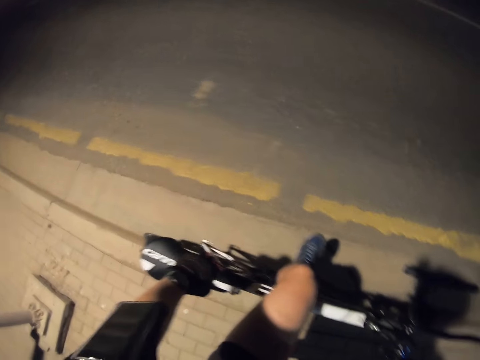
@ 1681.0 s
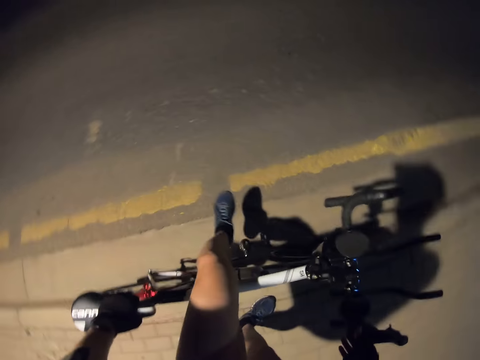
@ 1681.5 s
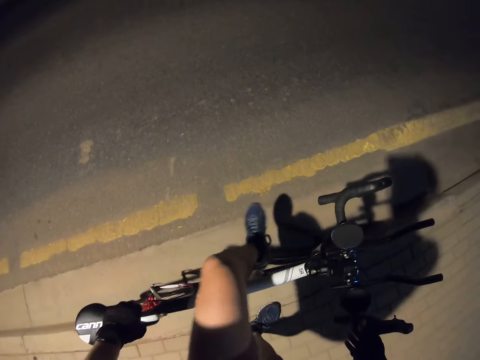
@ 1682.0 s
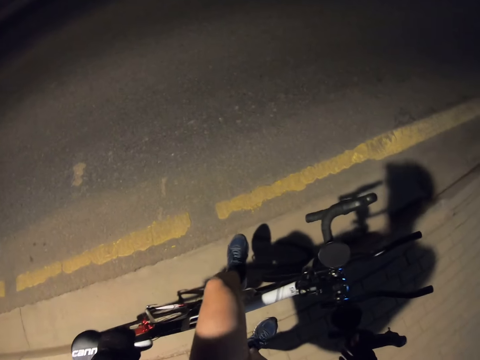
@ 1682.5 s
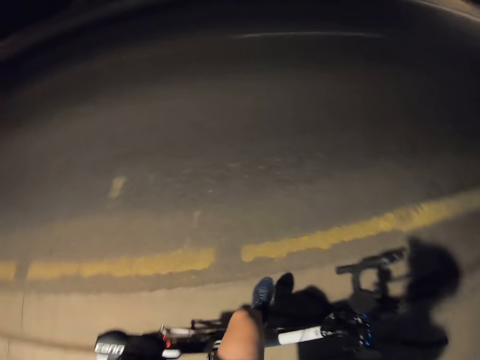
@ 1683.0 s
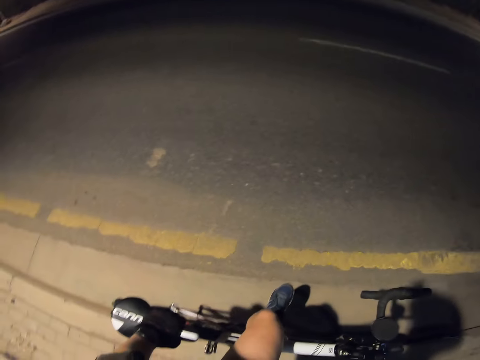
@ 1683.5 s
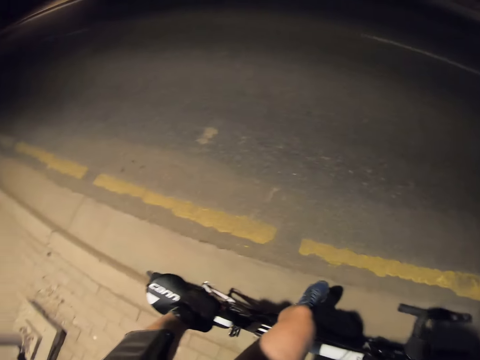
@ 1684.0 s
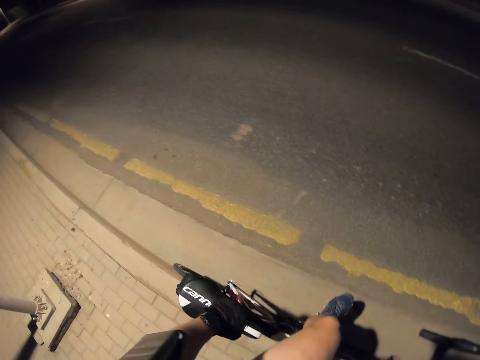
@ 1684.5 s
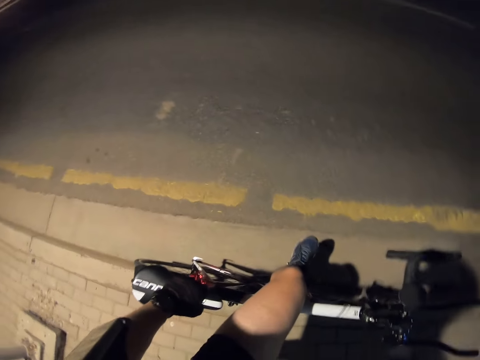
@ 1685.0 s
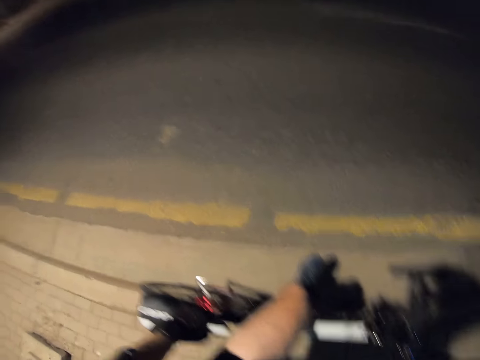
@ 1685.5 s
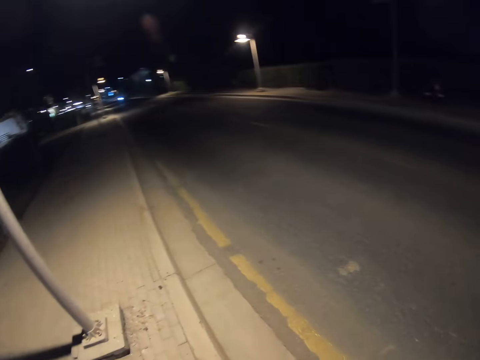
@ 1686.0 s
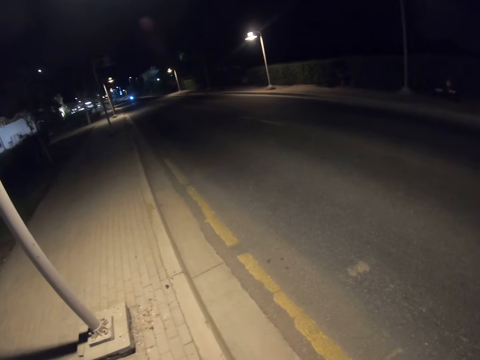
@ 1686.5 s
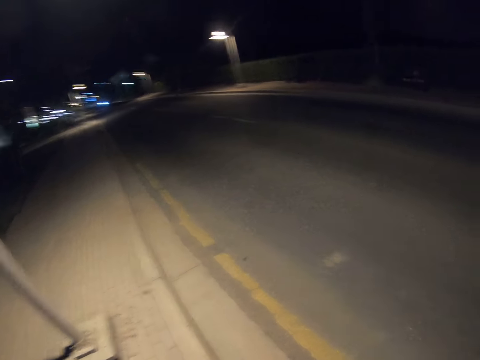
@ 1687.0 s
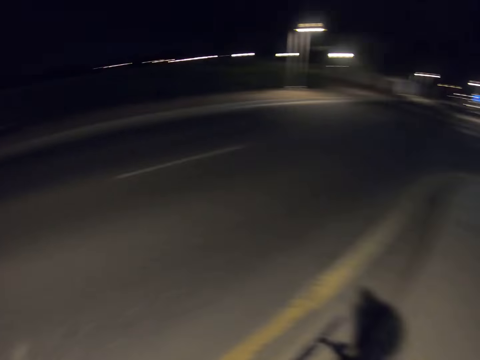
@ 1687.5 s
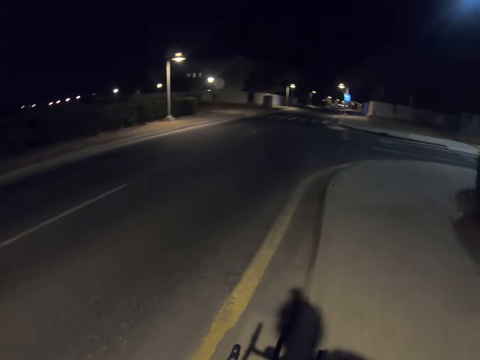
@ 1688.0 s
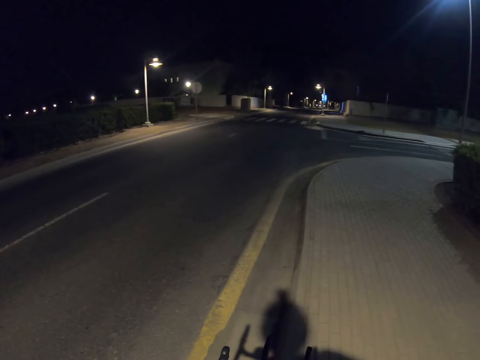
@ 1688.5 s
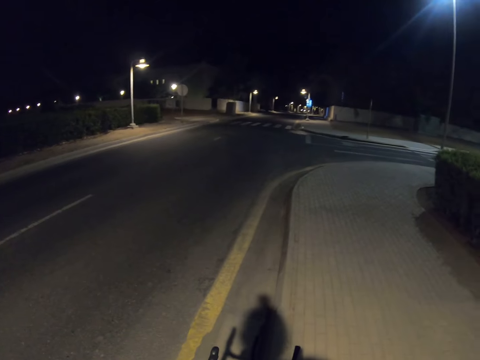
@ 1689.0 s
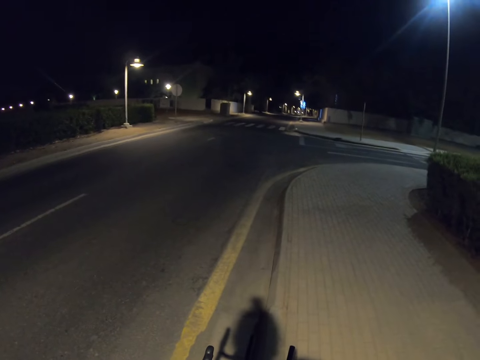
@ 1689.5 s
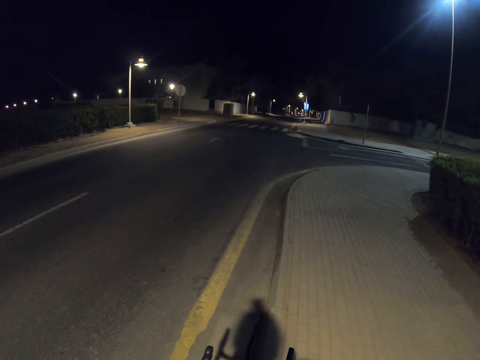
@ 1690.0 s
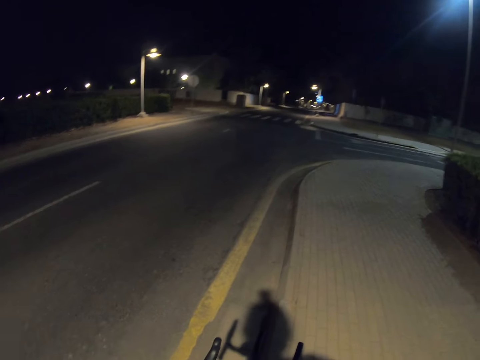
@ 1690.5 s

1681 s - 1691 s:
The camera wearer removes a leg from the pedal. They put the leg on the bicycle pedal. They look around. They look around again.

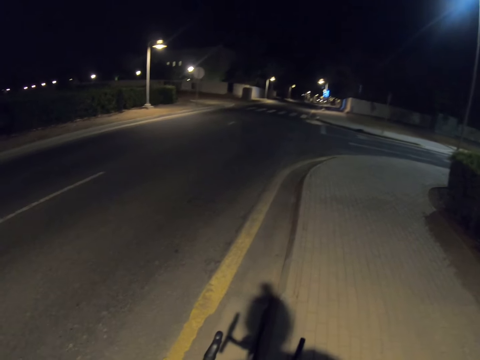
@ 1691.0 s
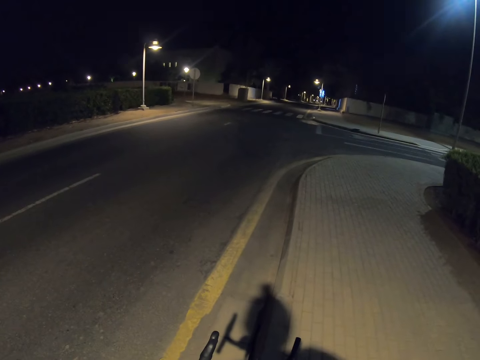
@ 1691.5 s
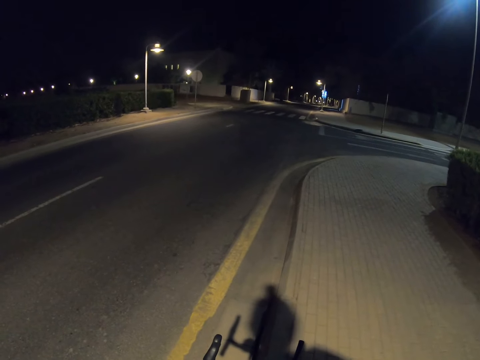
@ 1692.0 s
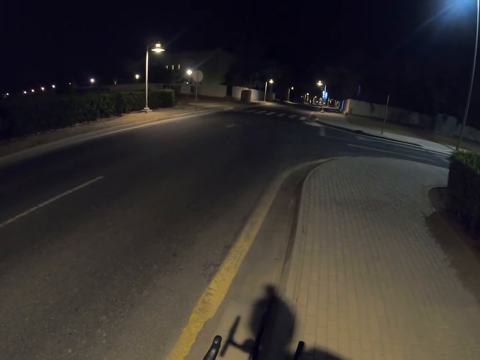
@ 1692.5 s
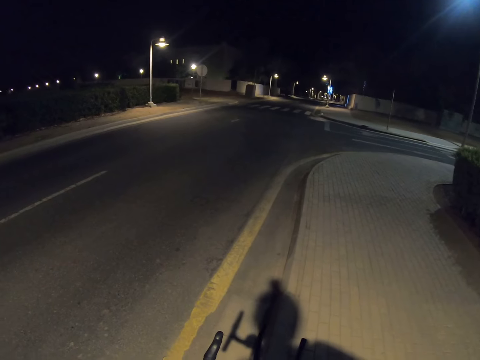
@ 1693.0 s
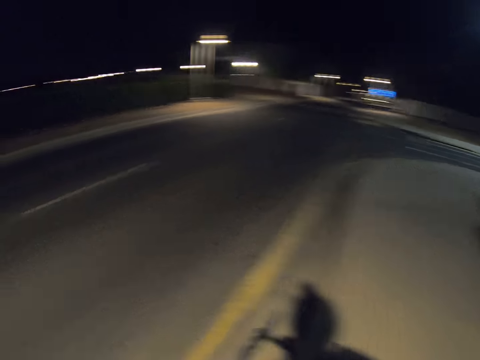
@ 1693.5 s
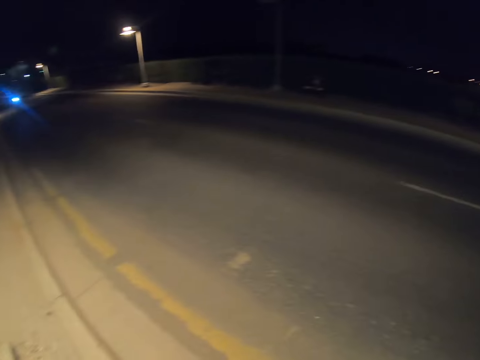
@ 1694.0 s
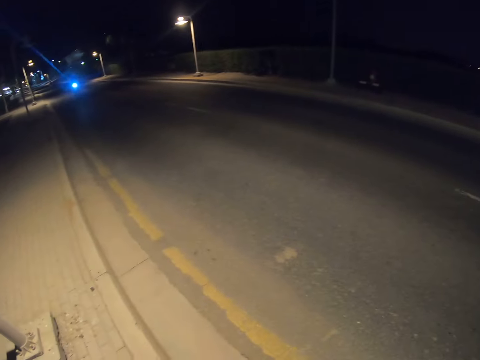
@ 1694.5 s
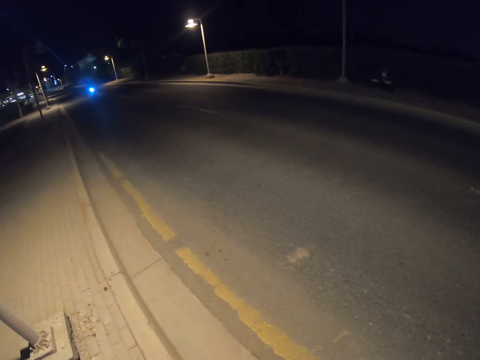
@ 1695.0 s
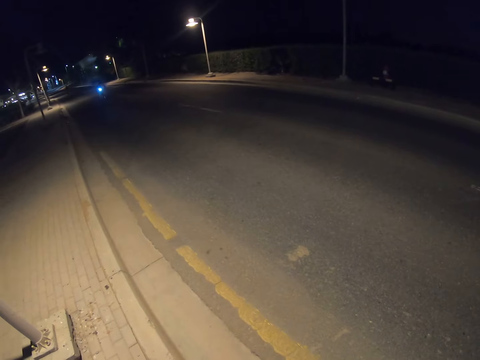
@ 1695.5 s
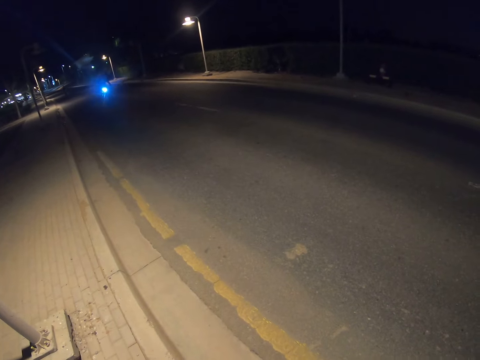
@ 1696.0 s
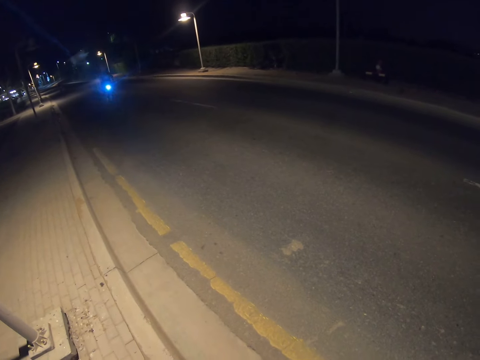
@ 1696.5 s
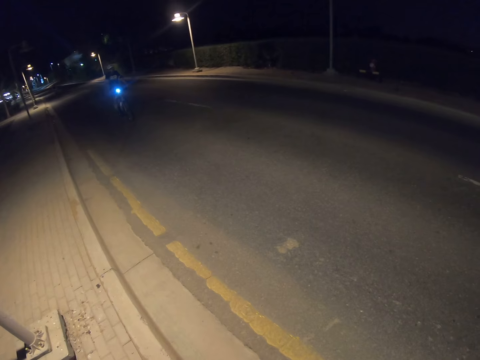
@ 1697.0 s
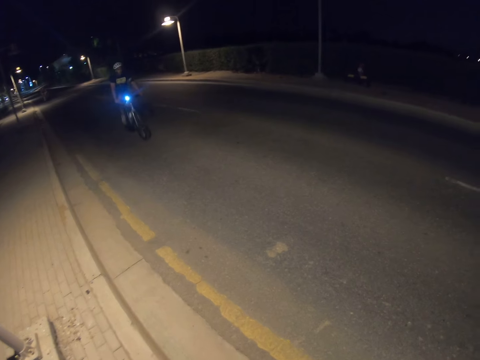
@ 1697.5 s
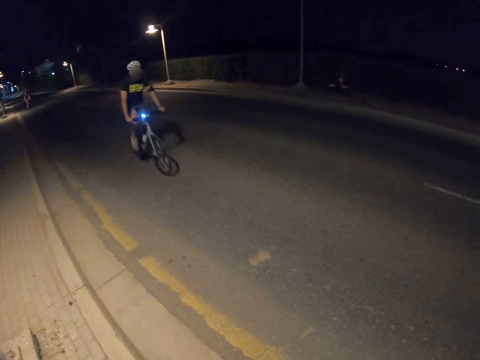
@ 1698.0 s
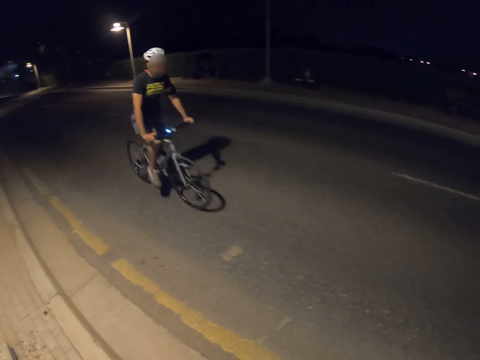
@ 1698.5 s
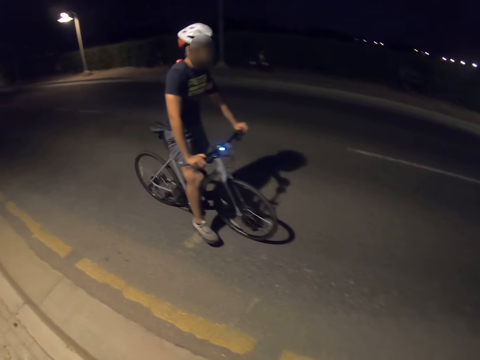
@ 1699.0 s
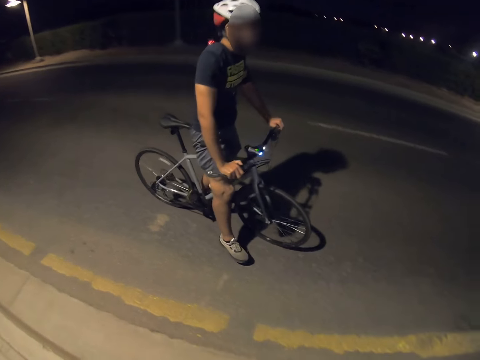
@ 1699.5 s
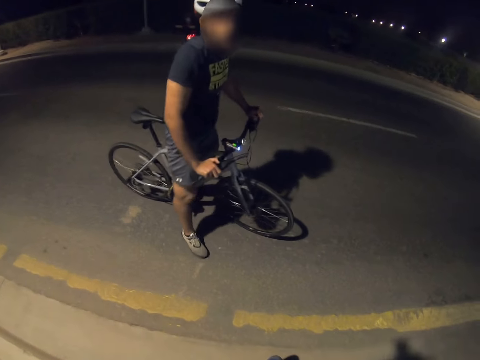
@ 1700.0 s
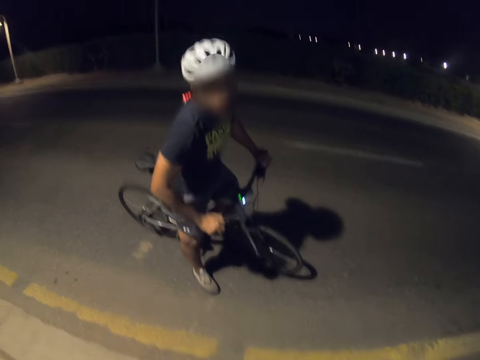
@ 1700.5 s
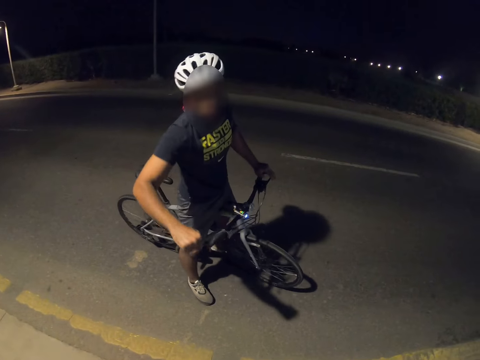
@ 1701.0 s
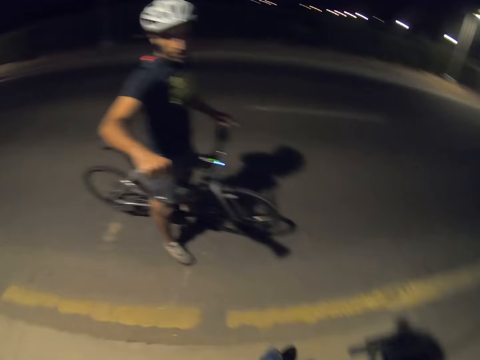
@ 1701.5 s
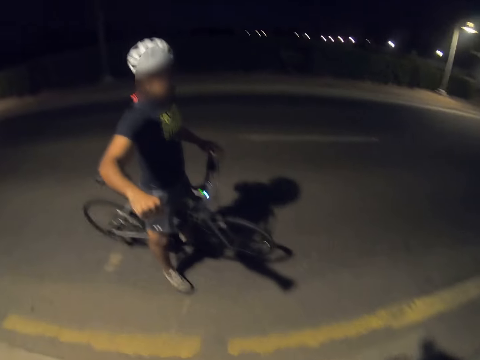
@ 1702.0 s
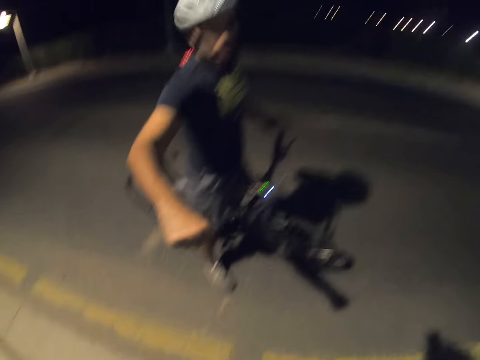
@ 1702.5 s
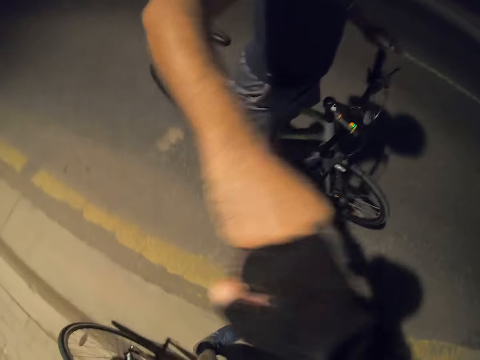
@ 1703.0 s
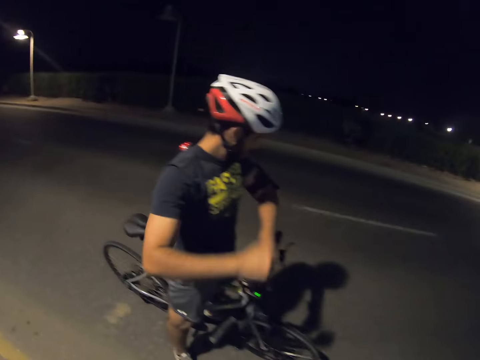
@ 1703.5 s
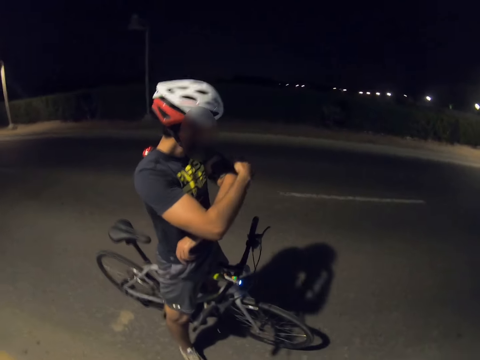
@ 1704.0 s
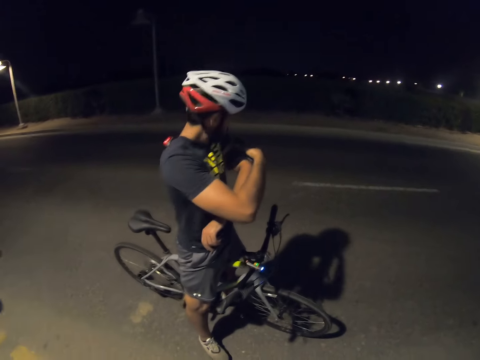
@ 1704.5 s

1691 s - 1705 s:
The camera wearer looks around. A cyclist cycles on the road. The cyclist stops. The camera wearer converses with the cyclist. The cyclist stands, lifts the right hand, and greets the camera wearer. The camera wearer greets hands with the cyclist. The cyclist aligns a pad on the hand and operates his phone.

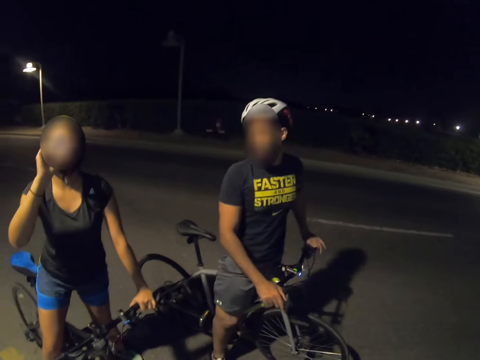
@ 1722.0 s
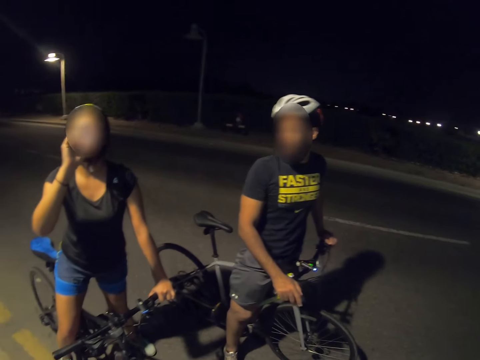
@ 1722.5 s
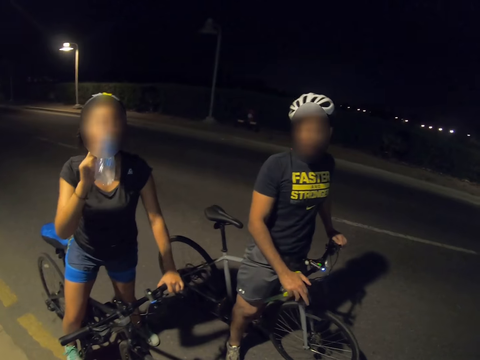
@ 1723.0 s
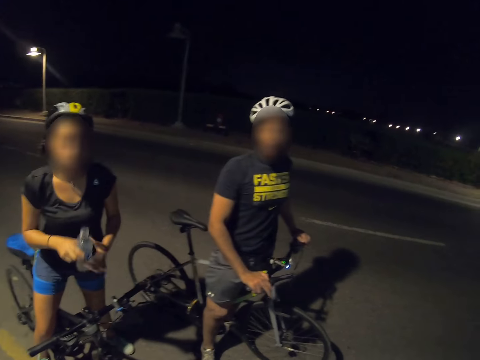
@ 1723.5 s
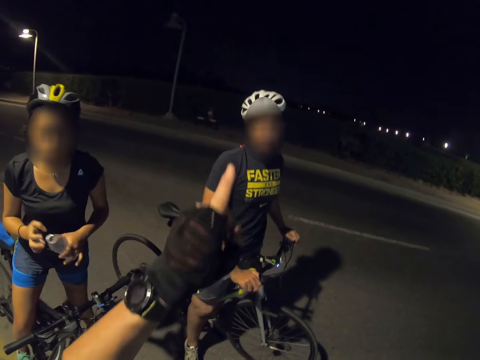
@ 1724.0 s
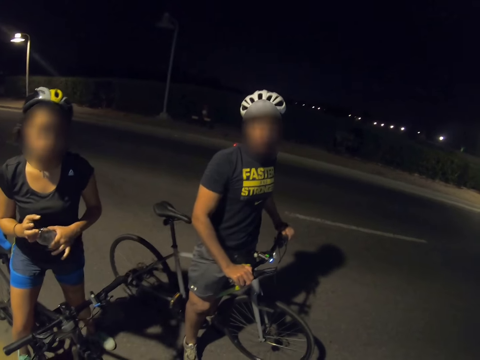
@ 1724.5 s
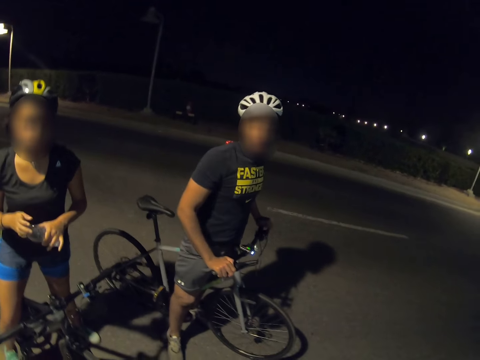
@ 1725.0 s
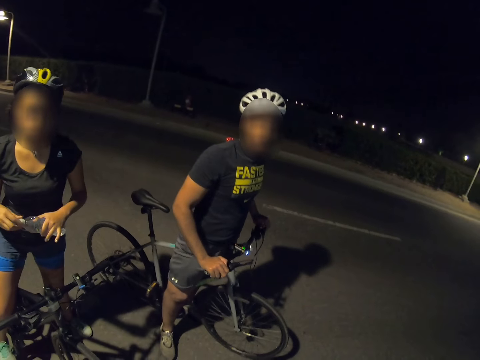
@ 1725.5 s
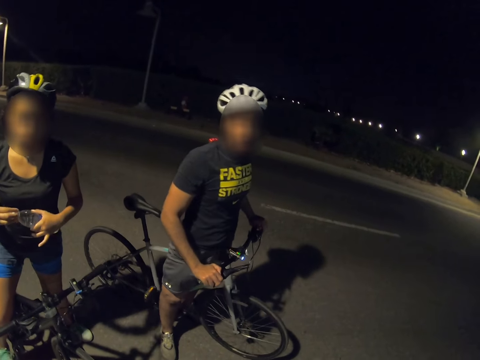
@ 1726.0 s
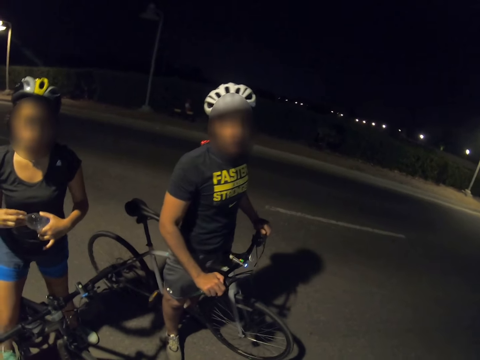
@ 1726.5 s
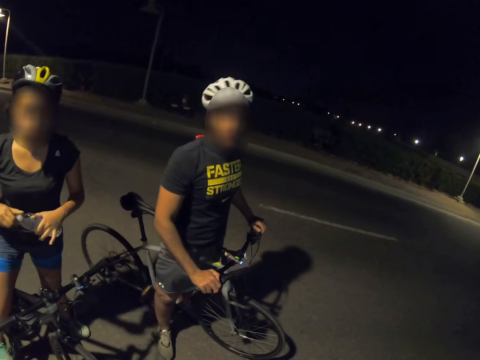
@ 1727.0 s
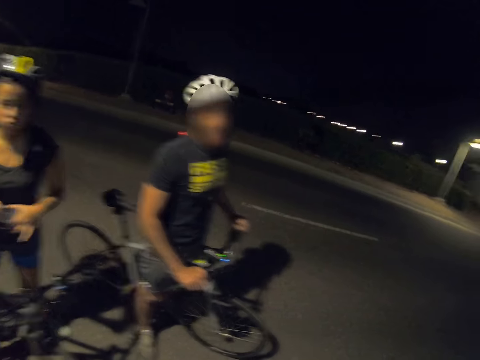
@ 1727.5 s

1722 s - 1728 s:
A cyclist stops drinking water. The camera wearer points a finger upward. The cyclist closes a bottle of water. The camera wearer talks to another cyclist and the first cyclist. The other cyclist converses with the camera wearer.
